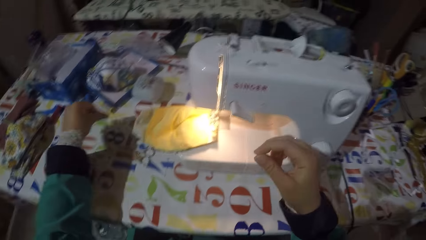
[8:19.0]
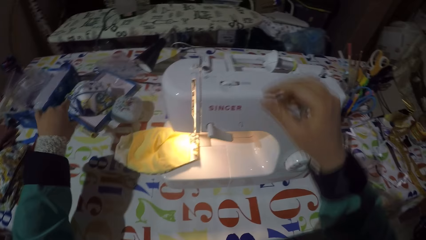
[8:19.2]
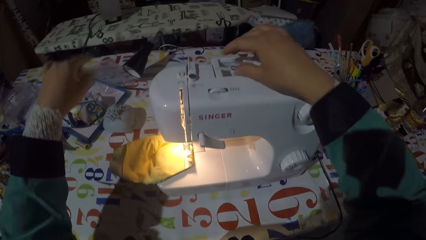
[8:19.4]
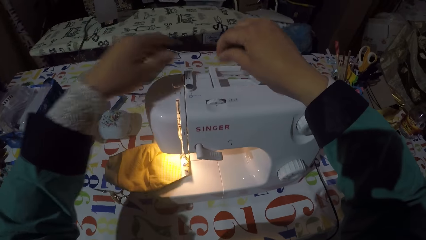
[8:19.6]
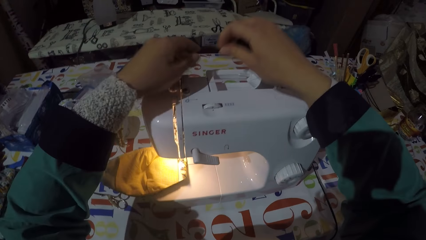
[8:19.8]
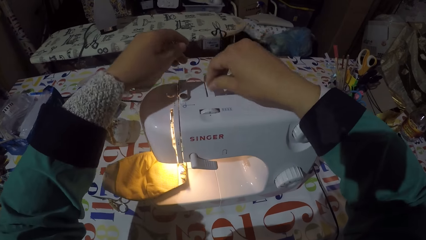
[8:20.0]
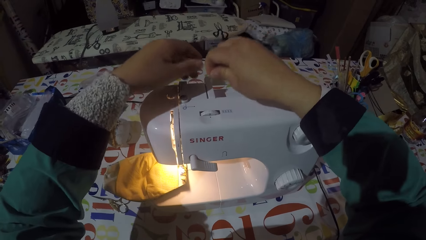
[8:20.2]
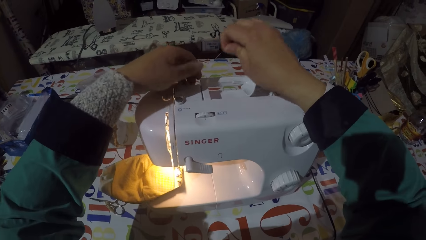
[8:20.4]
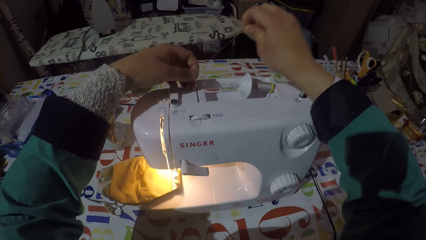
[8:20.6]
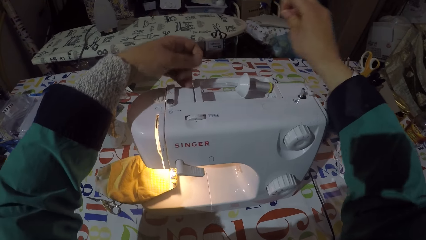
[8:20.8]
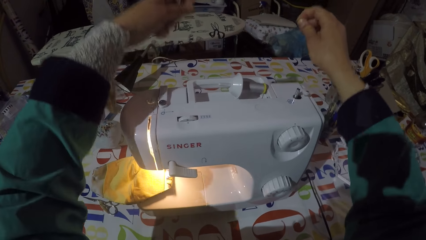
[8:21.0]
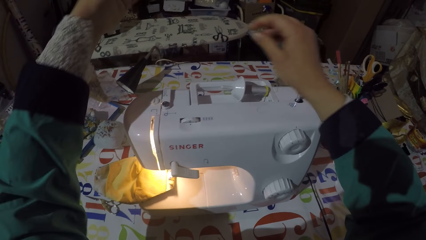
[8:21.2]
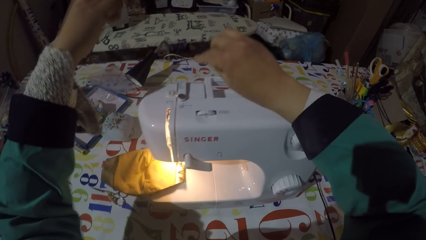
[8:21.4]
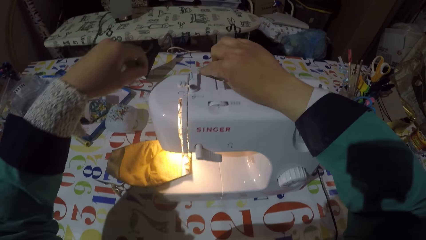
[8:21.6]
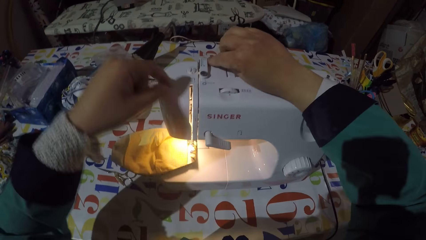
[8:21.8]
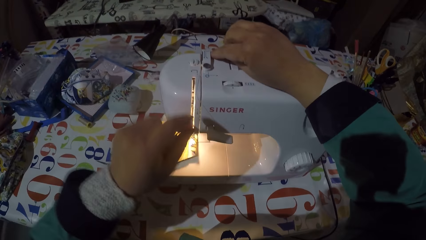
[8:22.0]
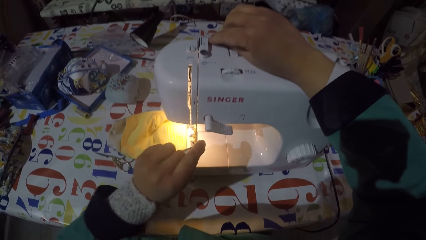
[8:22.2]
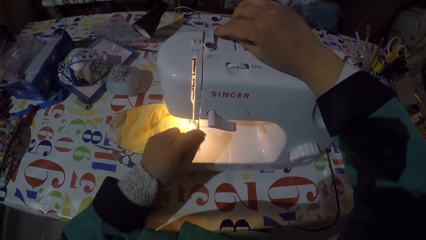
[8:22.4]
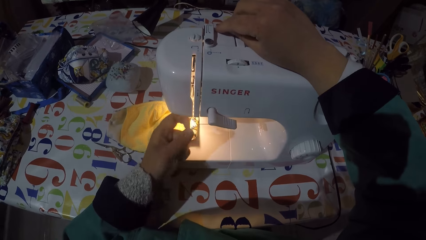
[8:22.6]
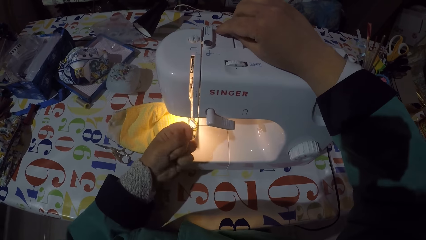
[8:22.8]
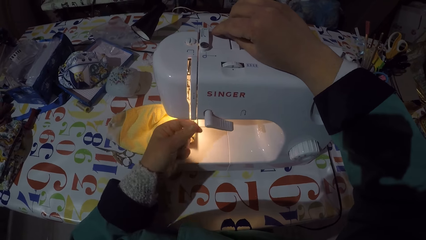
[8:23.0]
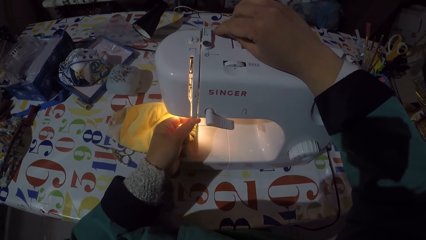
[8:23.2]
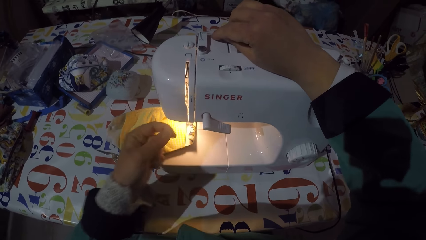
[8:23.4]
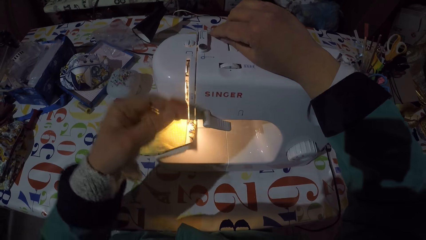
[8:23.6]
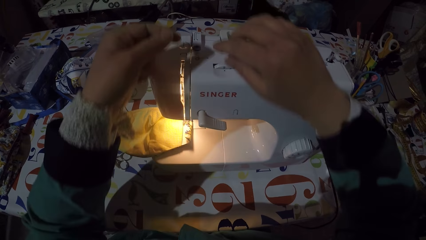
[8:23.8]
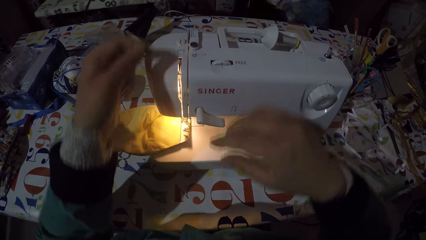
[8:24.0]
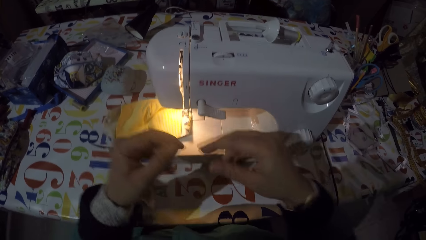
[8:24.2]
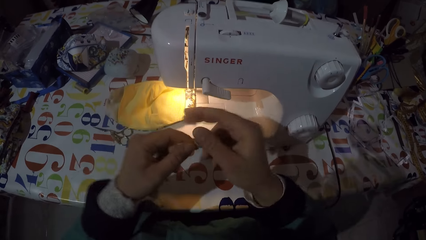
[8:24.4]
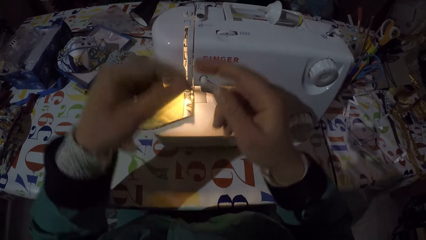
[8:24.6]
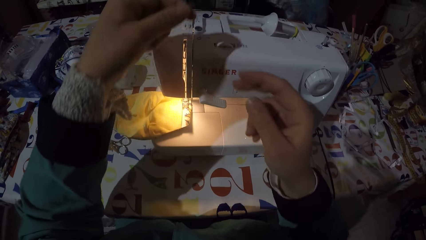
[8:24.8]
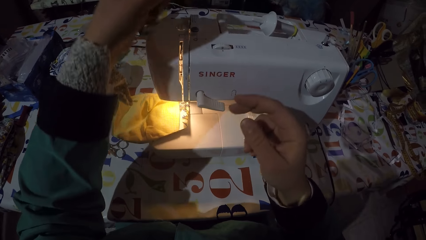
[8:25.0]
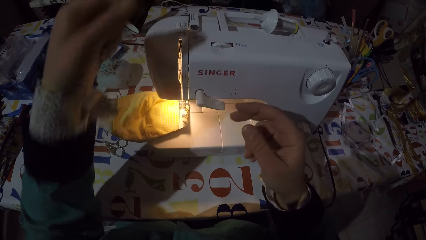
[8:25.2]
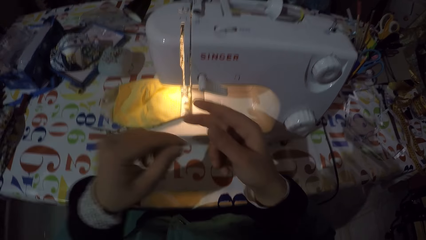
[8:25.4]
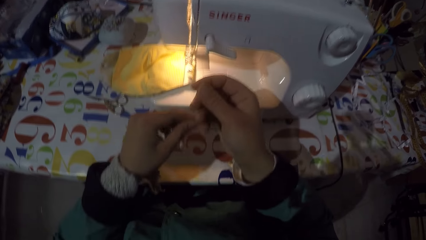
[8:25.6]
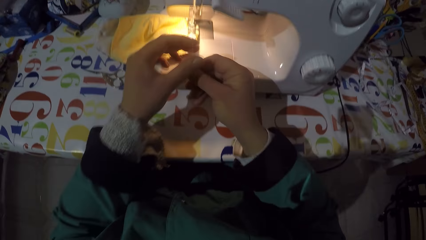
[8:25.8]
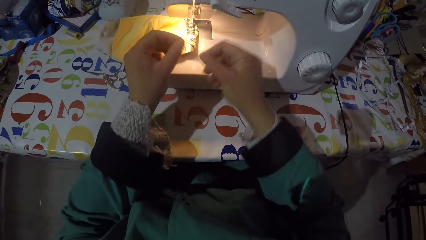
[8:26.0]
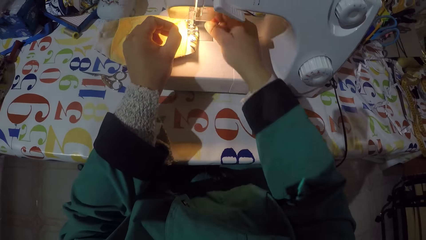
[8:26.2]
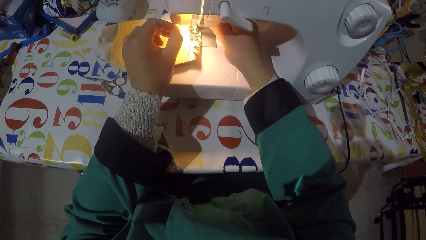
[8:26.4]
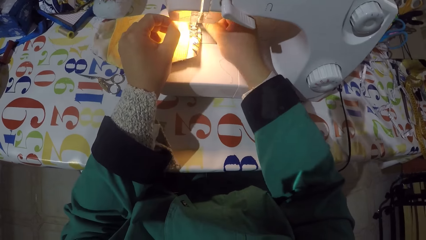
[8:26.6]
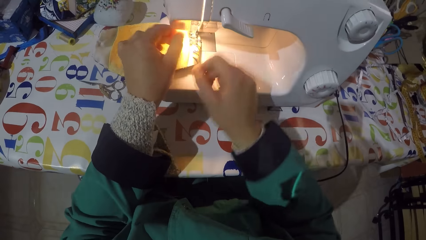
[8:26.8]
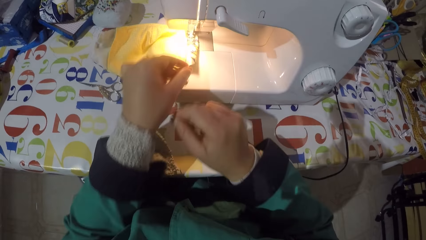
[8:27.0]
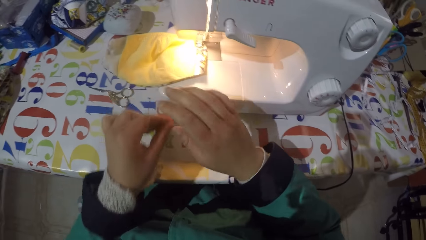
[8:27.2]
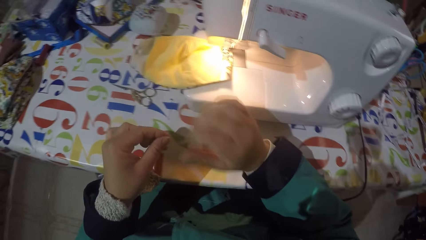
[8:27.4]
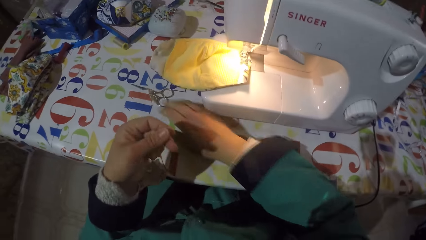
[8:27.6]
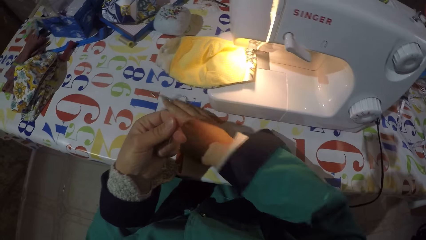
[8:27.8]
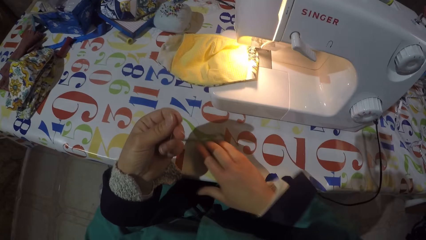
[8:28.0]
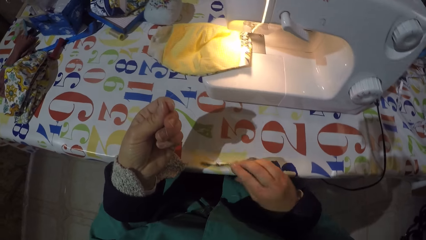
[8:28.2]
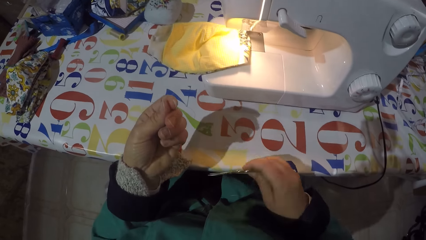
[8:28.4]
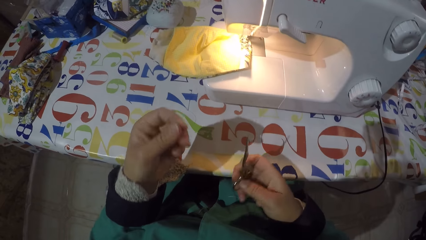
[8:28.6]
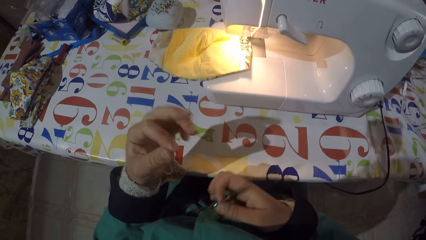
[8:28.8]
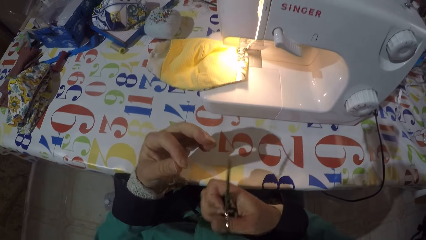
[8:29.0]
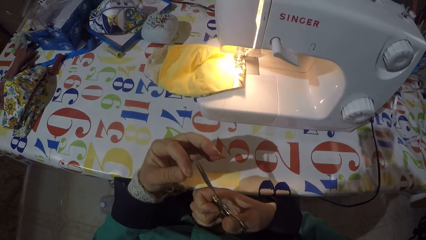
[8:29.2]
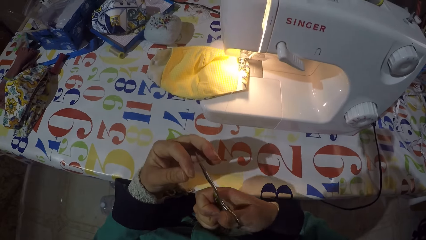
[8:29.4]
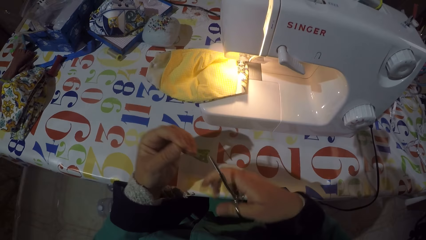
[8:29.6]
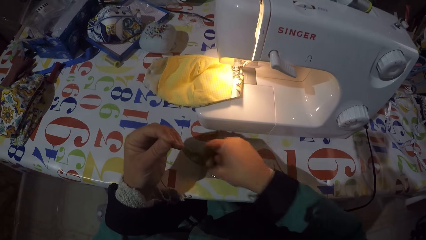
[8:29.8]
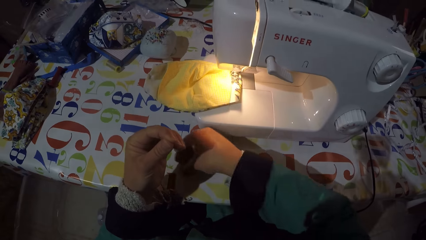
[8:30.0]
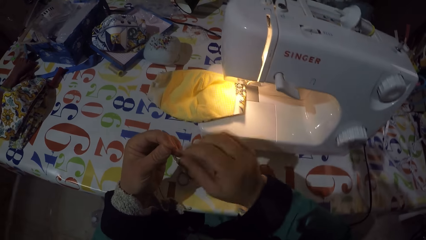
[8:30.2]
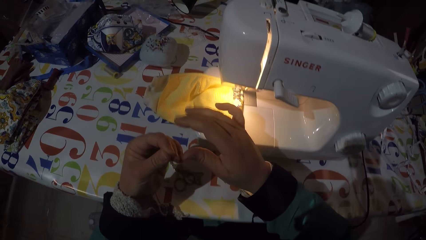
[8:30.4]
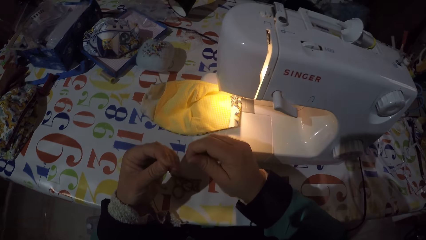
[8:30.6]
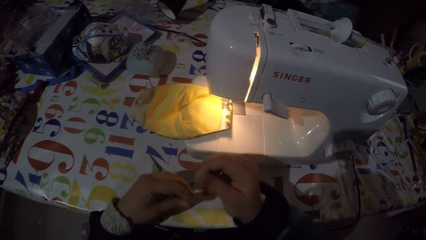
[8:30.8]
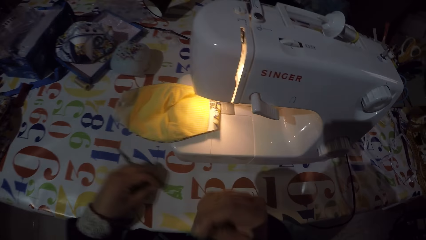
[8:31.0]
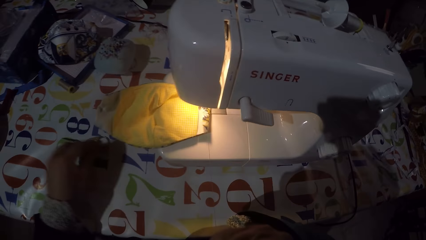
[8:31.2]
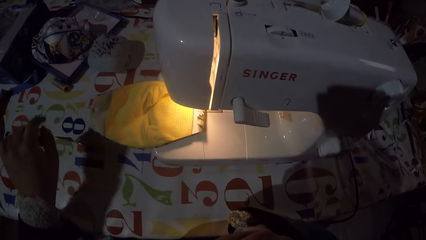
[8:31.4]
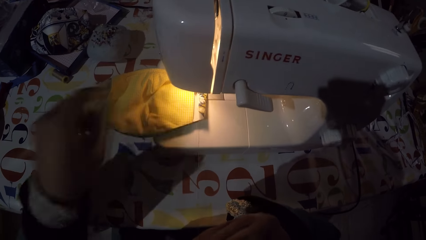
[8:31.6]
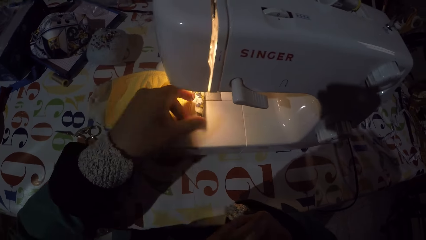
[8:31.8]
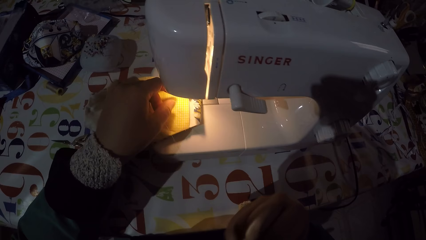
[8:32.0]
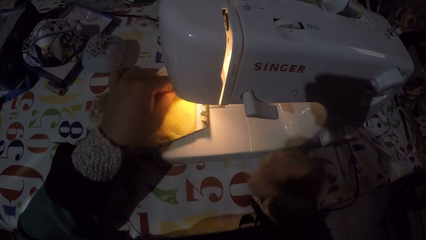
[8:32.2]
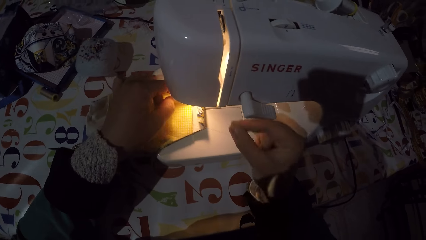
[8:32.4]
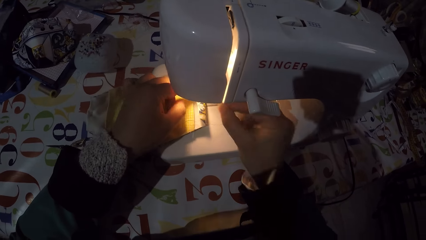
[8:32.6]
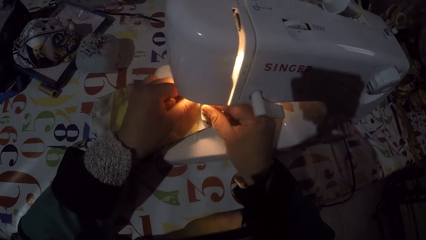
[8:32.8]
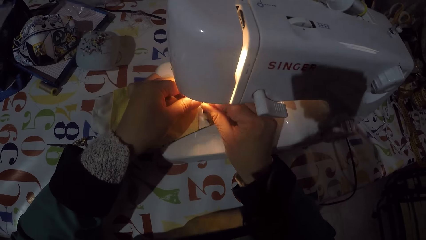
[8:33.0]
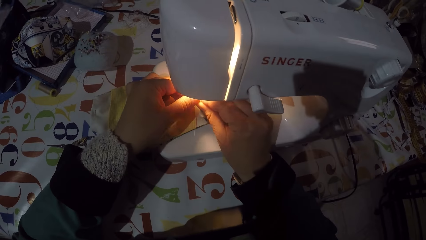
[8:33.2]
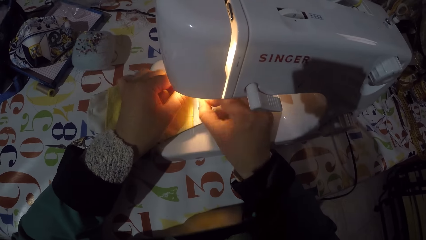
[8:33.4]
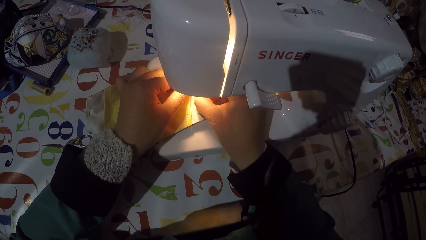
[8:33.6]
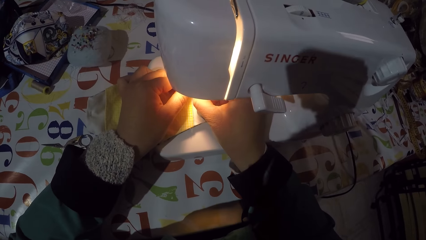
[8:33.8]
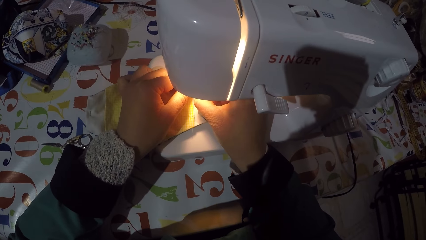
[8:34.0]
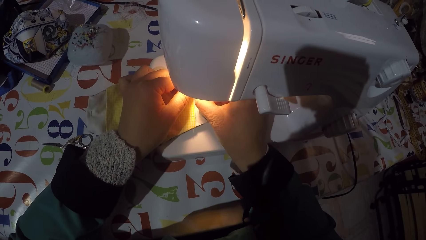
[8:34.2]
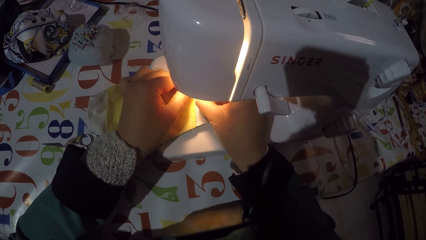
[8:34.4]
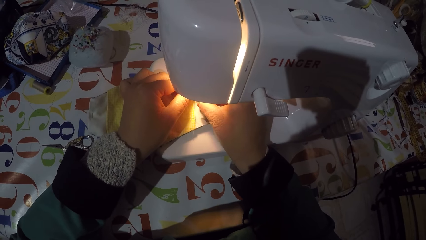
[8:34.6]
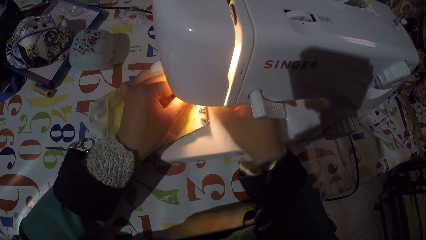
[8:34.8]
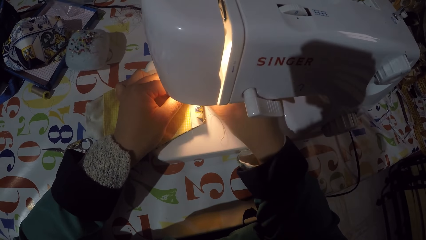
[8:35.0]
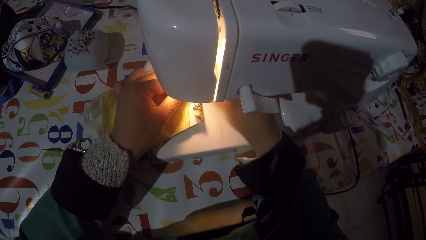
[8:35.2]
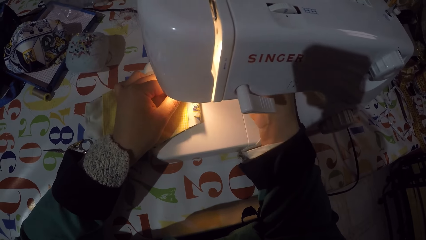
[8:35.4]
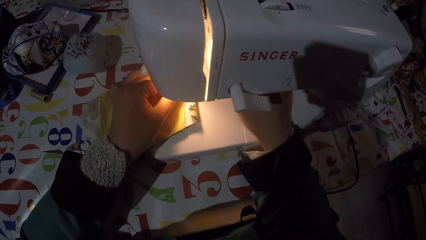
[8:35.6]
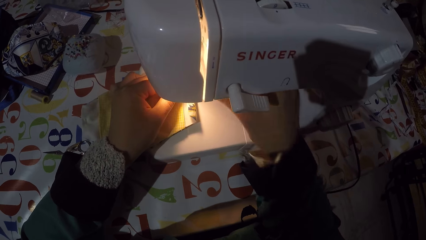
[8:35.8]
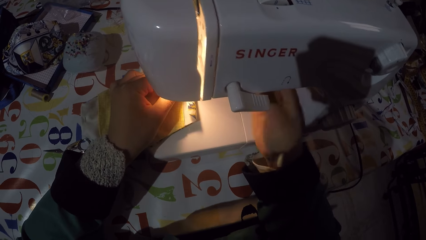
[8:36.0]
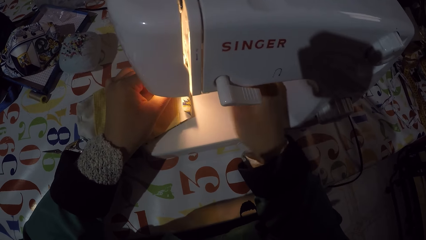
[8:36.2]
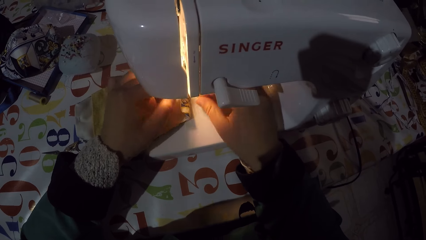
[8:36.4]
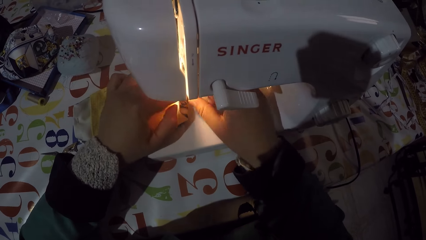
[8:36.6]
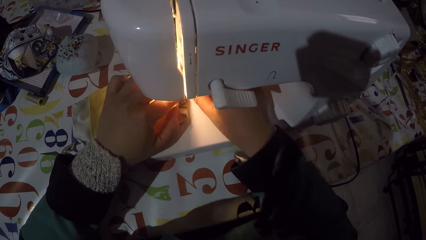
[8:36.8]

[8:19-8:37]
The camera wearer puts a string or thread on the table. They pull the string from a sewing machine. They take the scissors from the table. They cut the string with the scissors. They hold the thread. They put the scissors on the table. They push the scissors. They thread the sewing machine. They tie the string to the needle.
